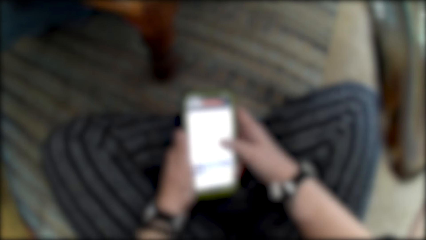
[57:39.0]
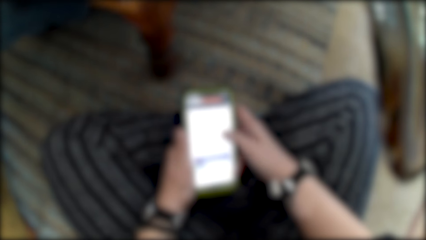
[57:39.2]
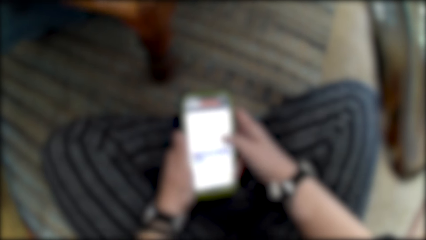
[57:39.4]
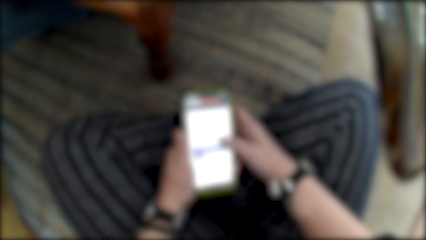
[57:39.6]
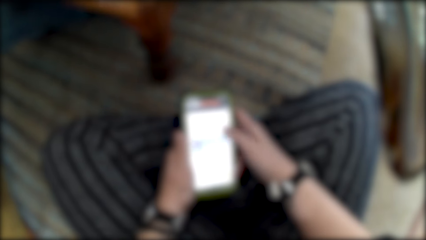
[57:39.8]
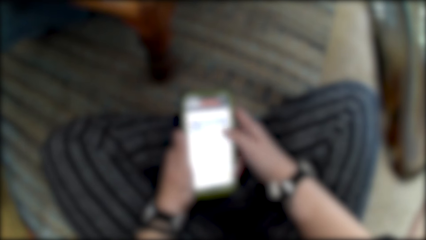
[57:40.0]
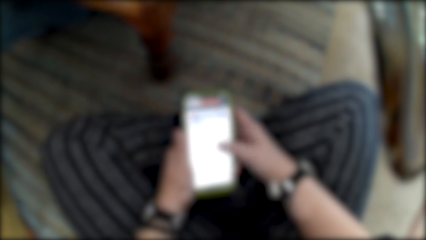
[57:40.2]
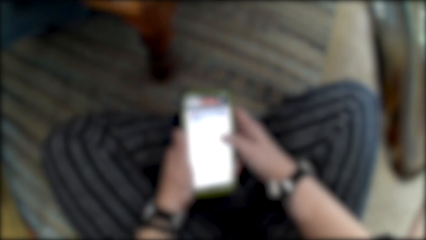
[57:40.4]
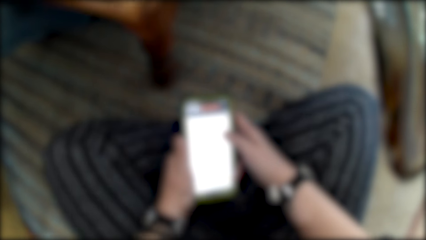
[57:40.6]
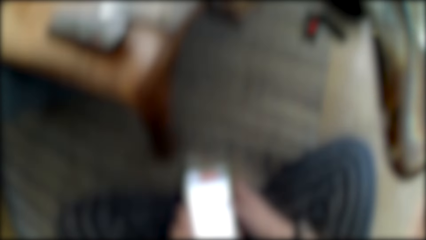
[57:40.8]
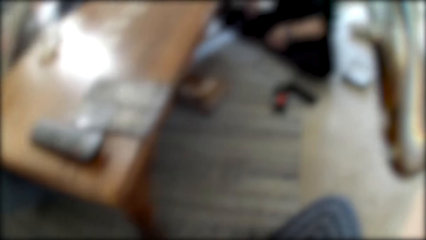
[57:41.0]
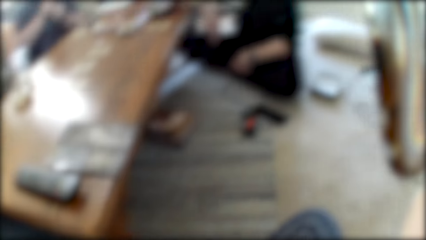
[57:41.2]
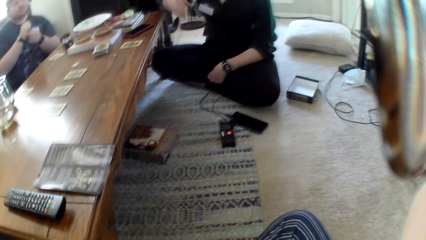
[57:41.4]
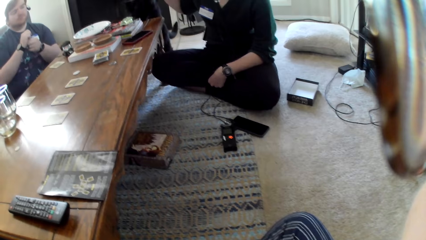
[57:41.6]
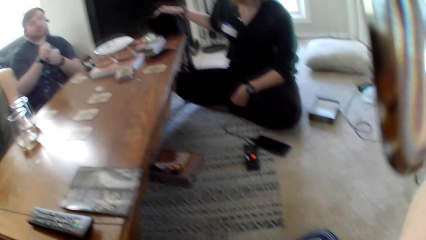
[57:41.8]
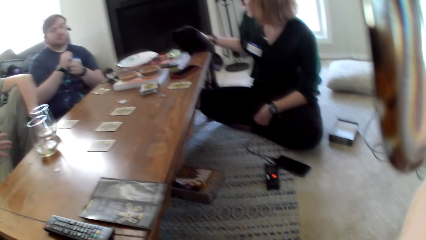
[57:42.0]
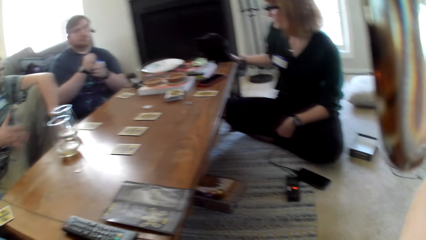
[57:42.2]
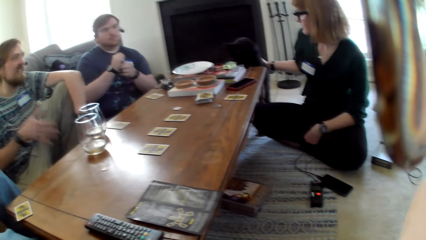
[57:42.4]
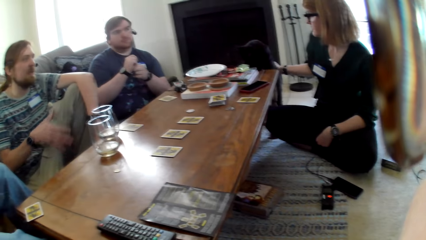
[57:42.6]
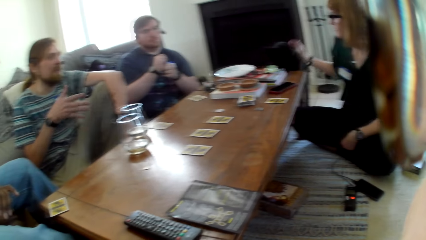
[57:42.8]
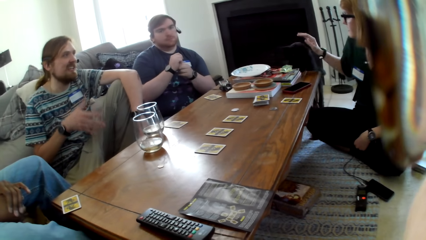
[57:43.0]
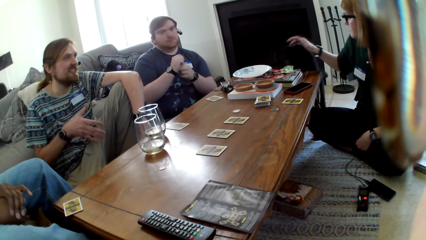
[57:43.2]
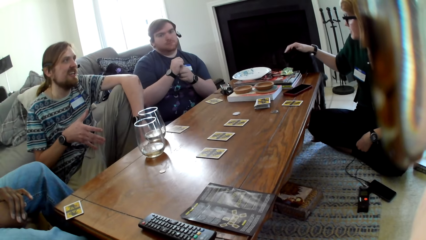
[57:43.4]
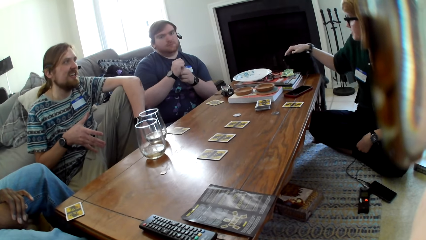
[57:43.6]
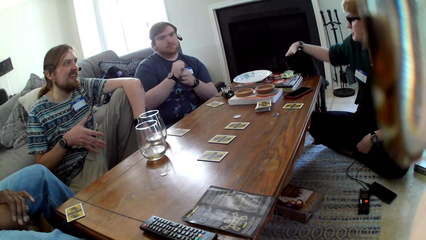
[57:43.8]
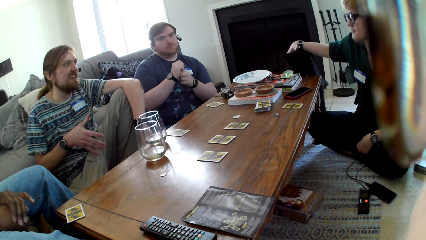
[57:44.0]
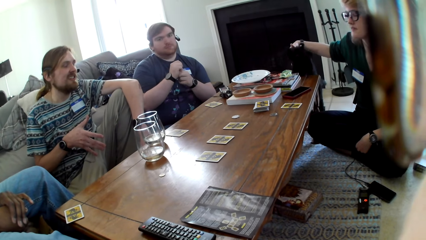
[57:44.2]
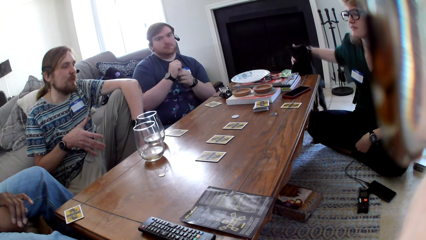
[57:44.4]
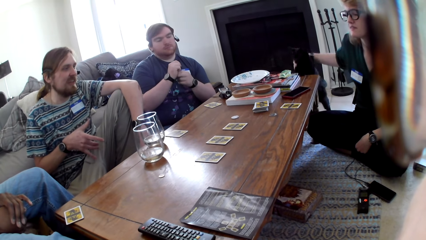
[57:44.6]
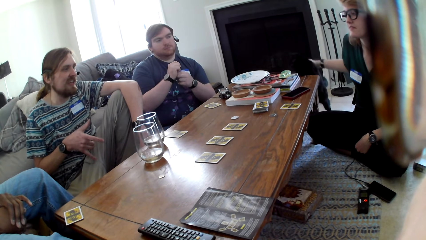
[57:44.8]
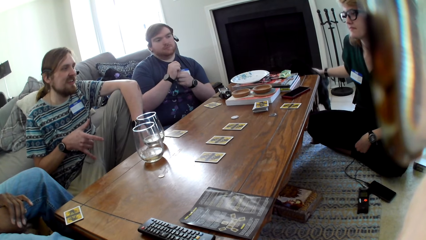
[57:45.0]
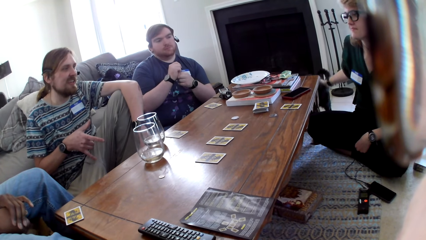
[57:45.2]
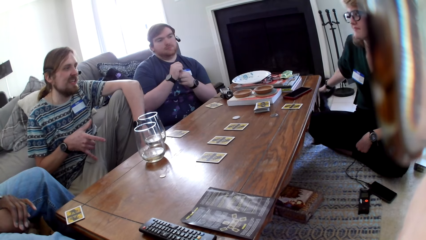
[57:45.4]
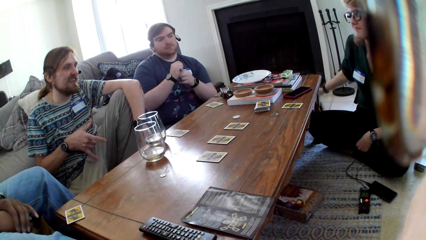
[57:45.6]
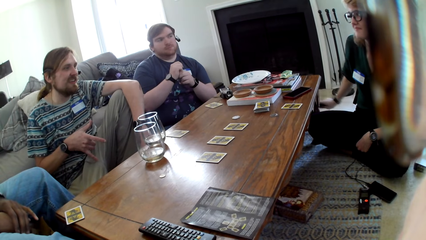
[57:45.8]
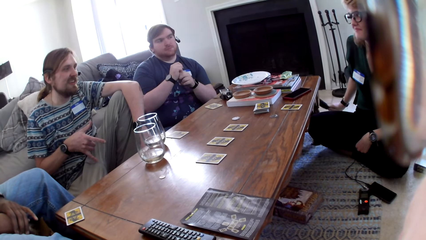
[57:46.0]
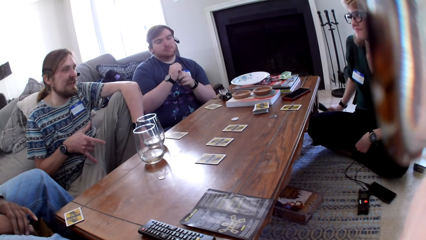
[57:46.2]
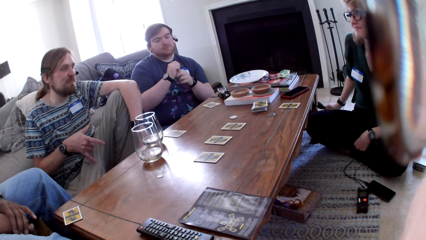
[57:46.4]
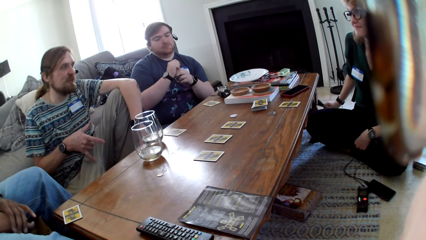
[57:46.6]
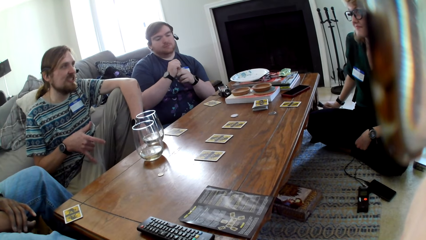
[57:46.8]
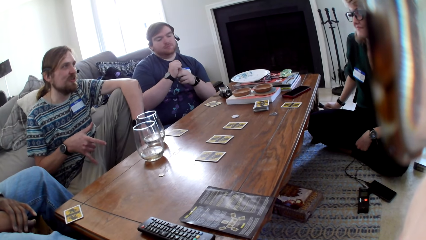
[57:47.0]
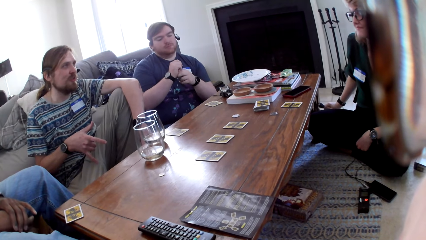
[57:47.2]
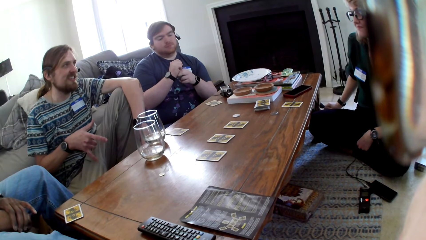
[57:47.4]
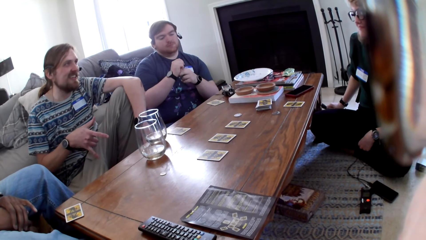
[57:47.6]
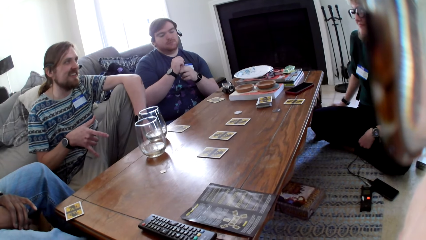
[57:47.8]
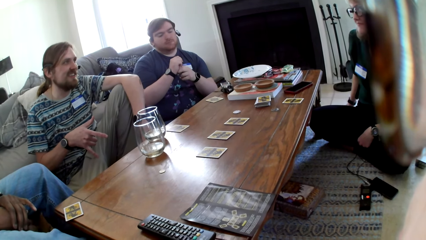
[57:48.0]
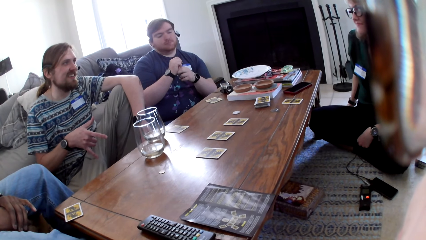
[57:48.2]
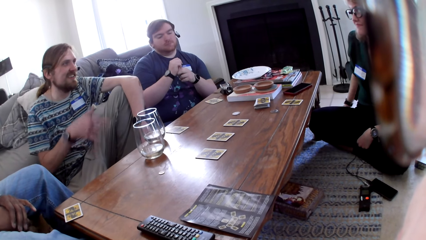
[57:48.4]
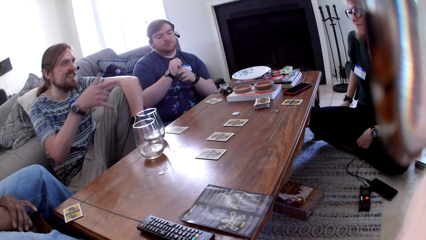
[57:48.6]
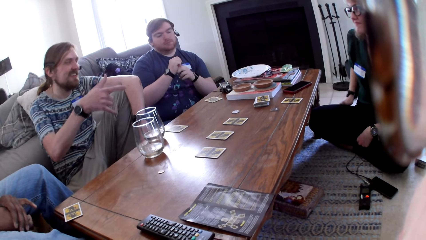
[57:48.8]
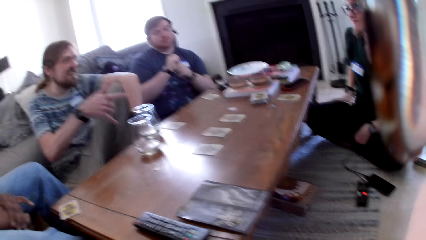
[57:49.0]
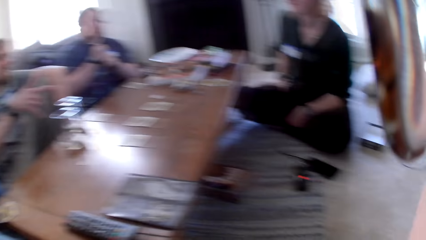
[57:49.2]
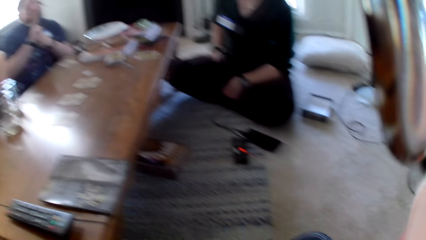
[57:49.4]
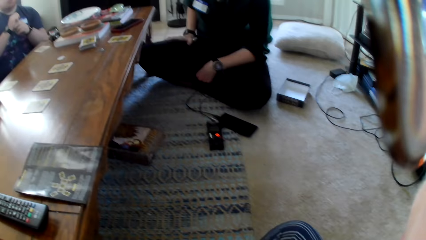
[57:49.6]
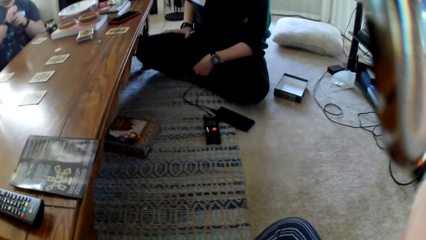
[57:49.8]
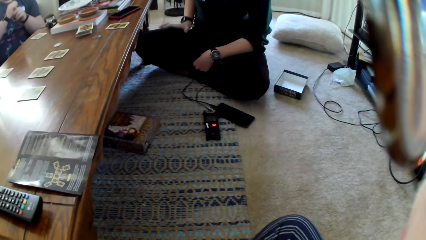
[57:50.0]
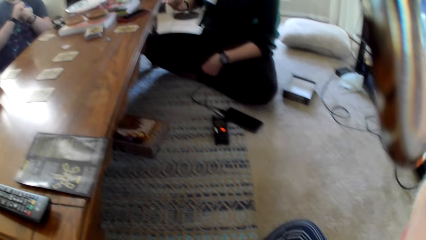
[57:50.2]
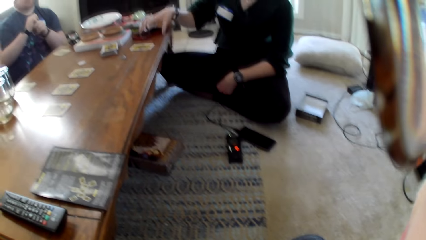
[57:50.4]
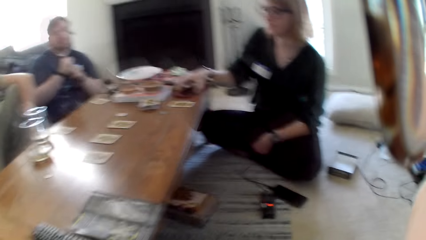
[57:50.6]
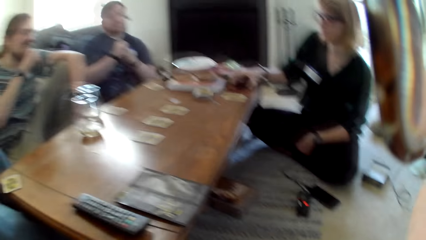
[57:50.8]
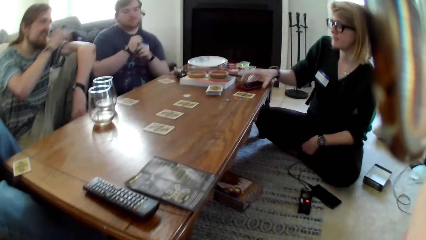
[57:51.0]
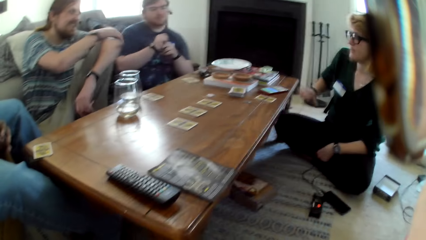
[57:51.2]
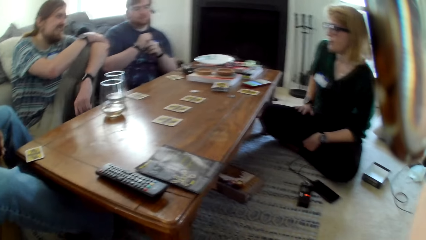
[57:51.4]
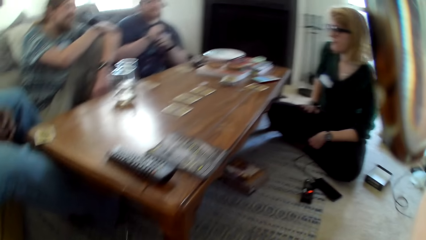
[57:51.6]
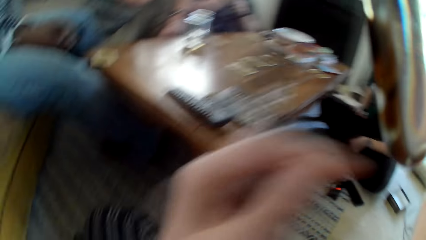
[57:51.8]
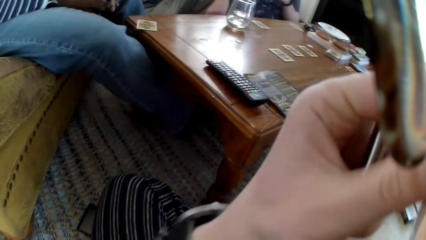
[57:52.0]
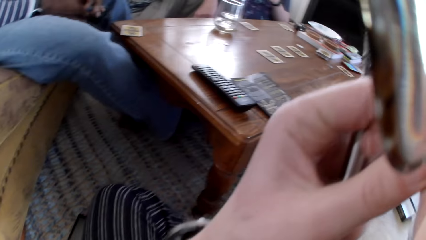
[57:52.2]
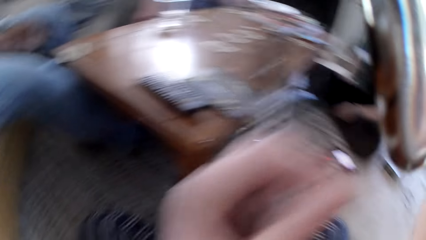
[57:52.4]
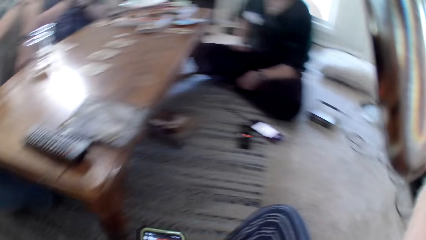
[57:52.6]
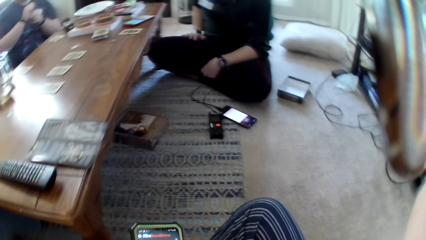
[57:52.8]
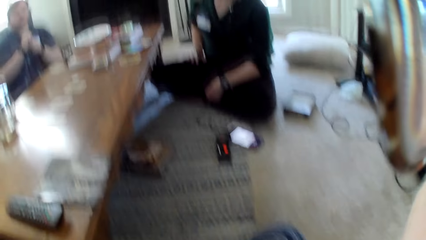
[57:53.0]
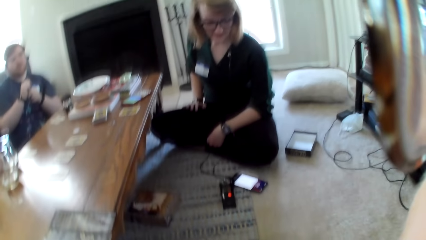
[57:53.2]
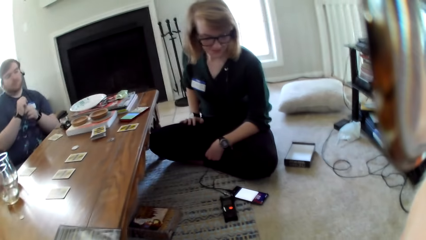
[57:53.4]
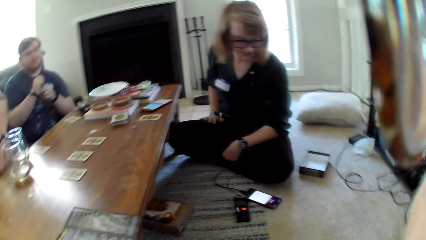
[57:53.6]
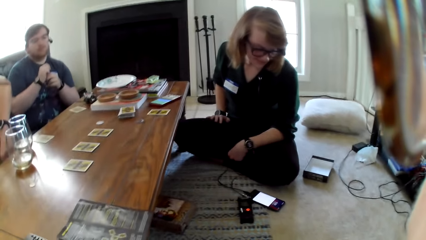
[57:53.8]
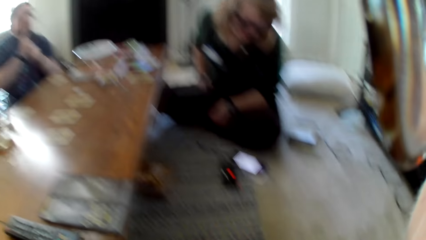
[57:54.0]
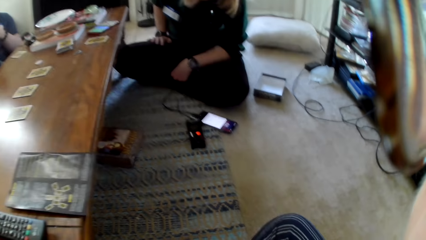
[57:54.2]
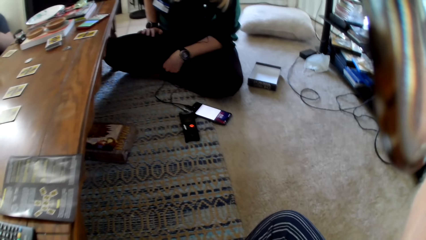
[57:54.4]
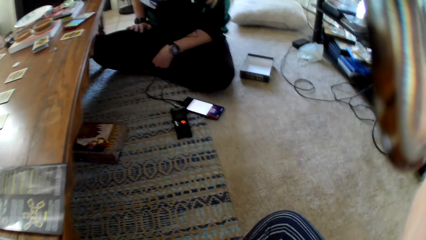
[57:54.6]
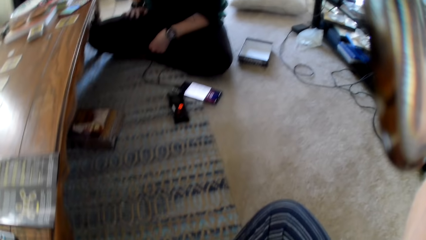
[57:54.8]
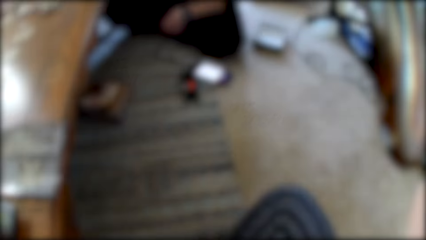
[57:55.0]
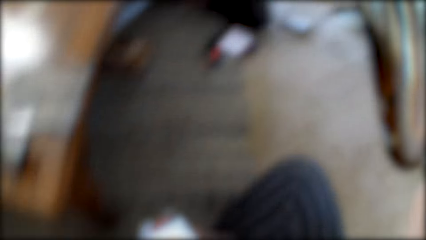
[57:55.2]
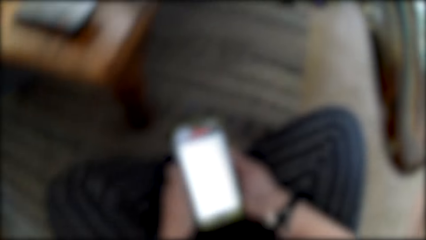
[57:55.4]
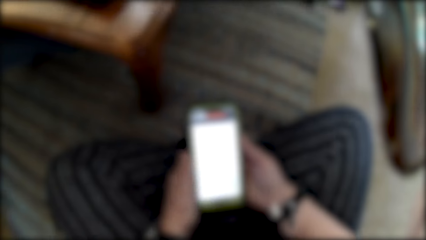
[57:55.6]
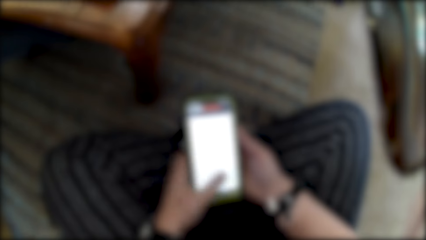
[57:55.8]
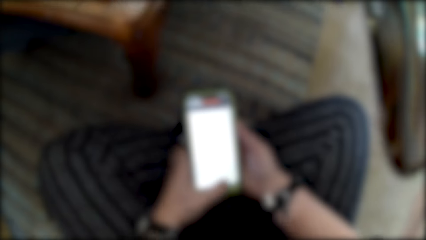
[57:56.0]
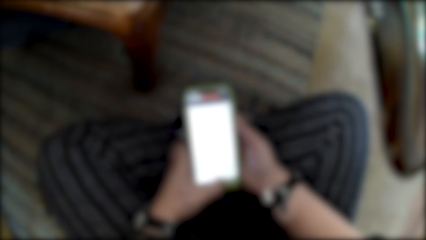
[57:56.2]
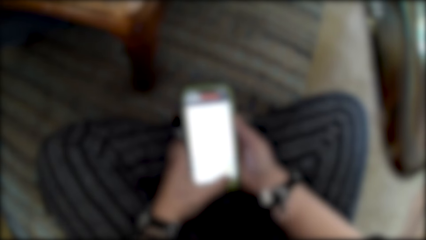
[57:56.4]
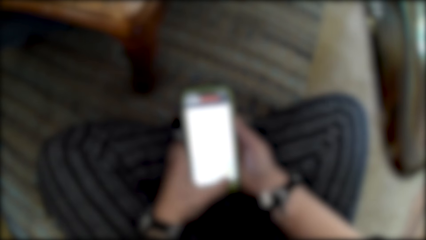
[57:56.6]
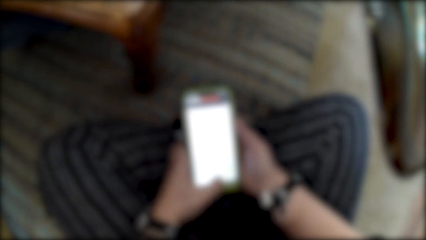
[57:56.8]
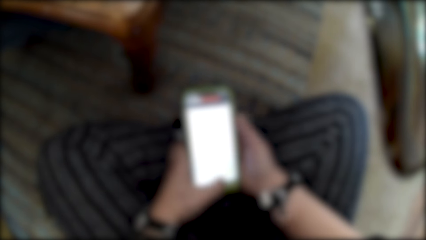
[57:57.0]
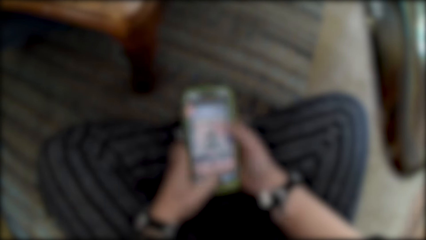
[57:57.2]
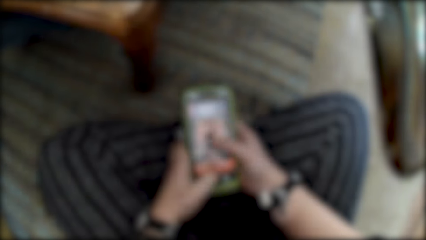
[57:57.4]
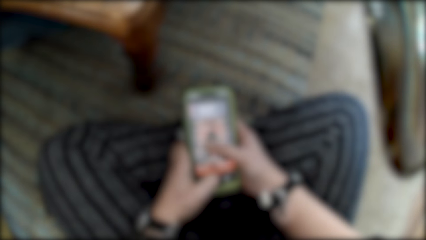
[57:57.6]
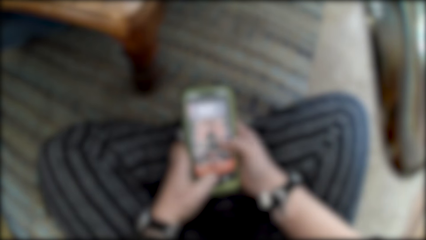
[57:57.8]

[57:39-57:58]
A woman holds a cat. The woman touches a pet. The woman dials a phone and holds the phone. The camera wearer swipes on his phone.
